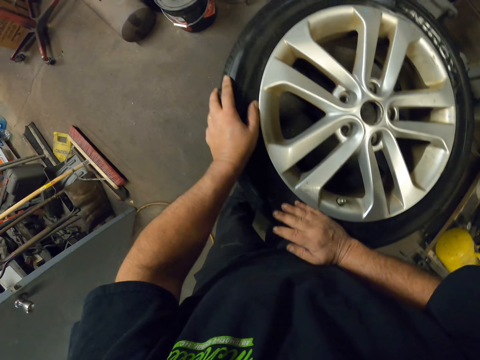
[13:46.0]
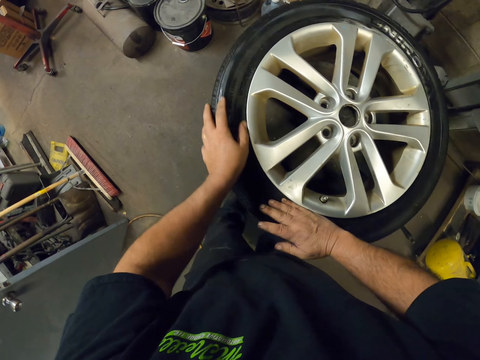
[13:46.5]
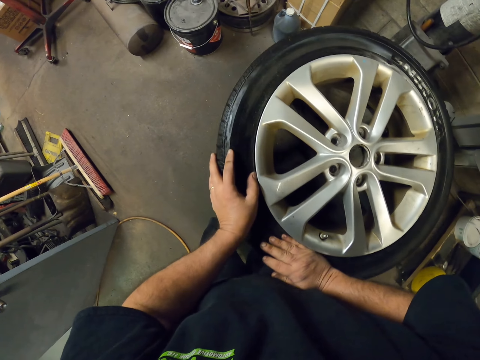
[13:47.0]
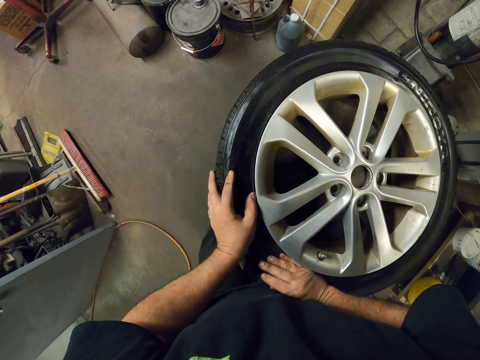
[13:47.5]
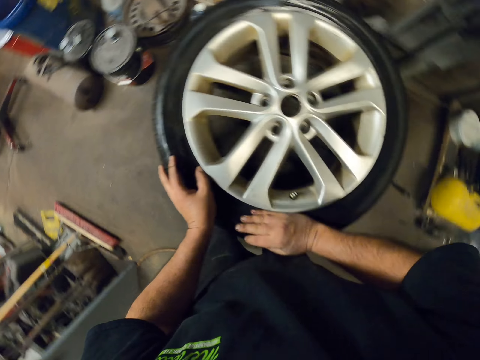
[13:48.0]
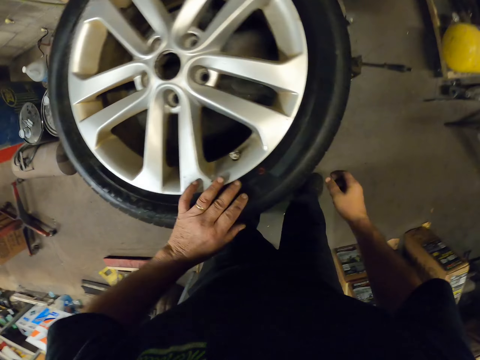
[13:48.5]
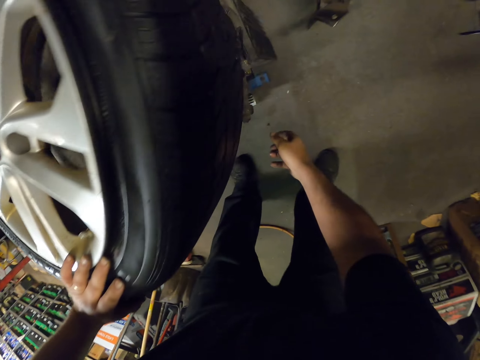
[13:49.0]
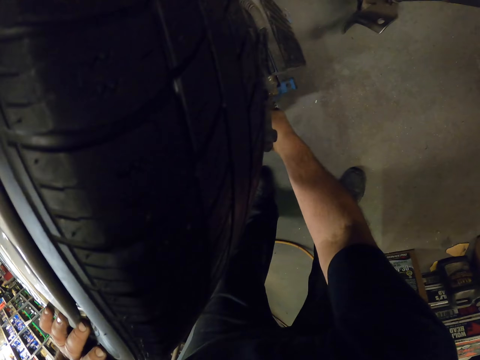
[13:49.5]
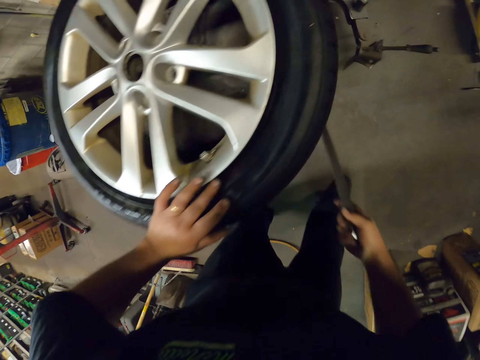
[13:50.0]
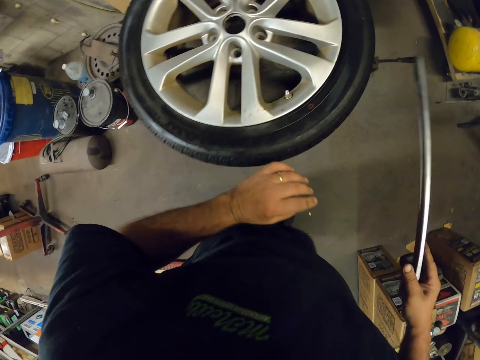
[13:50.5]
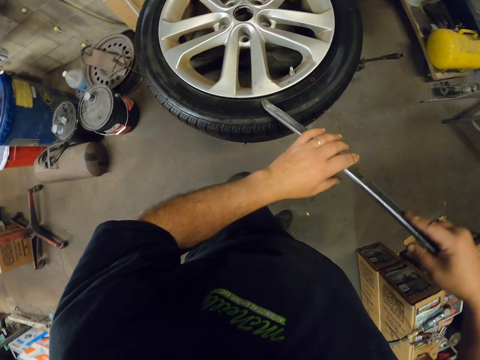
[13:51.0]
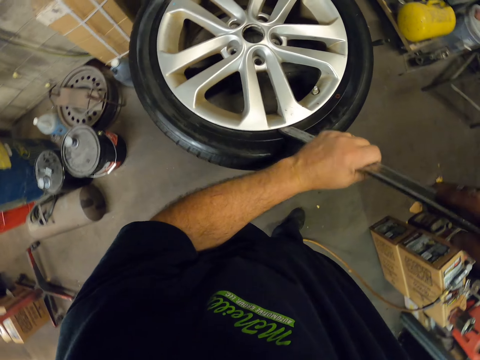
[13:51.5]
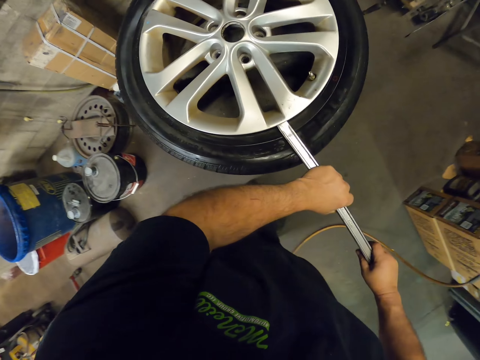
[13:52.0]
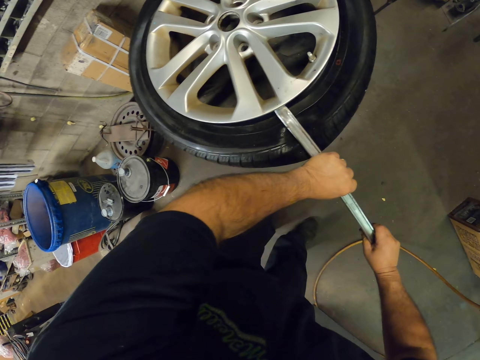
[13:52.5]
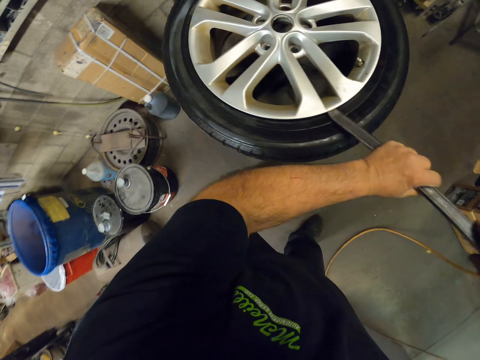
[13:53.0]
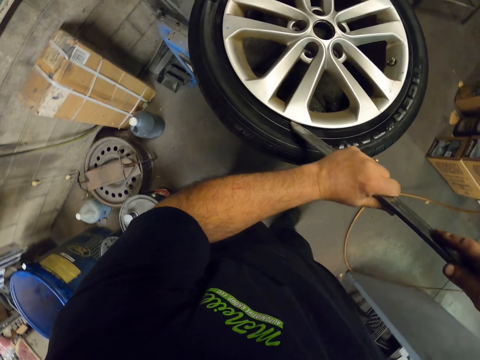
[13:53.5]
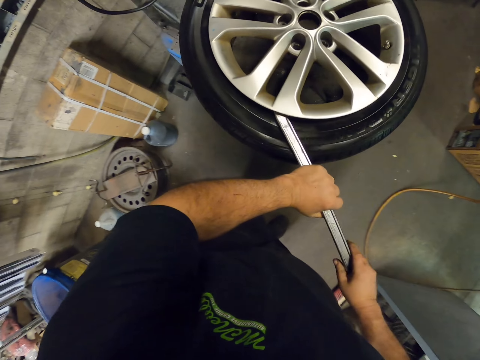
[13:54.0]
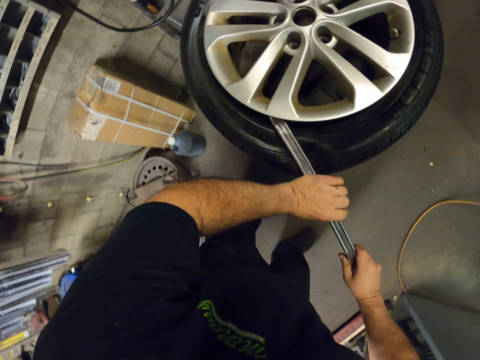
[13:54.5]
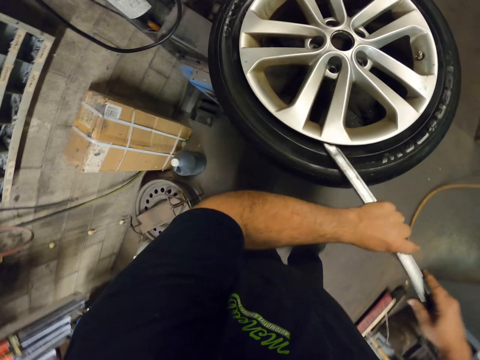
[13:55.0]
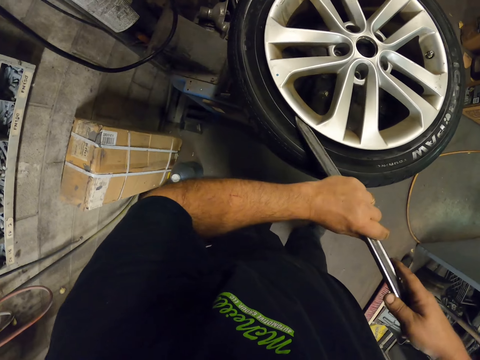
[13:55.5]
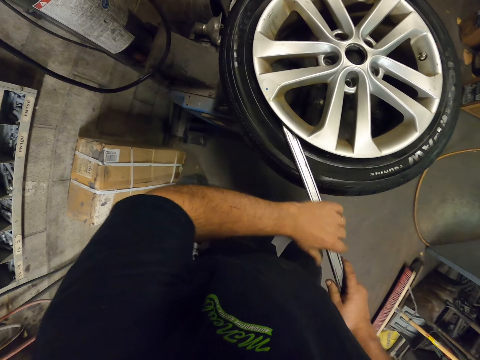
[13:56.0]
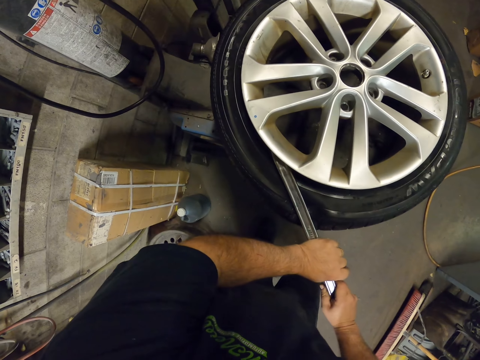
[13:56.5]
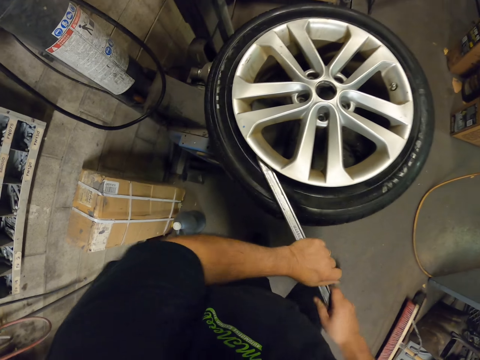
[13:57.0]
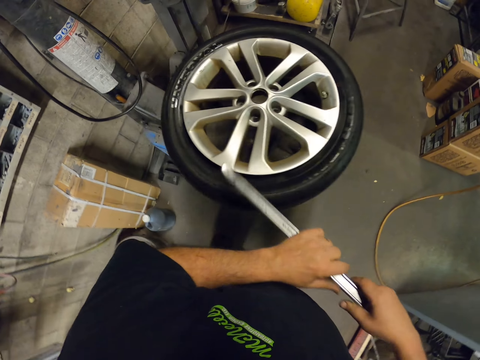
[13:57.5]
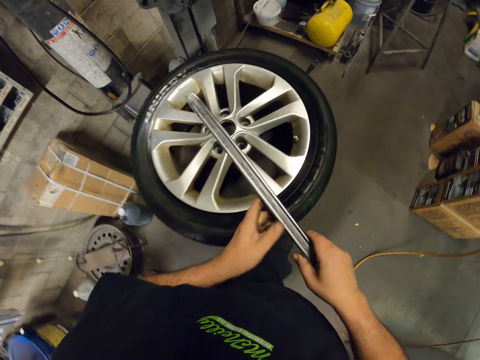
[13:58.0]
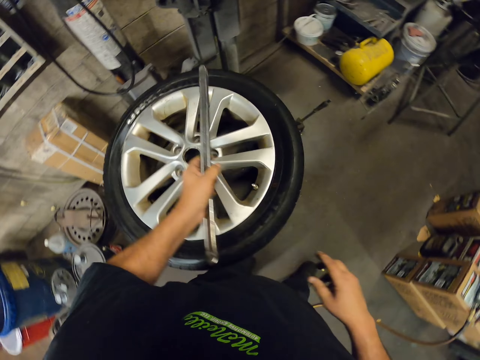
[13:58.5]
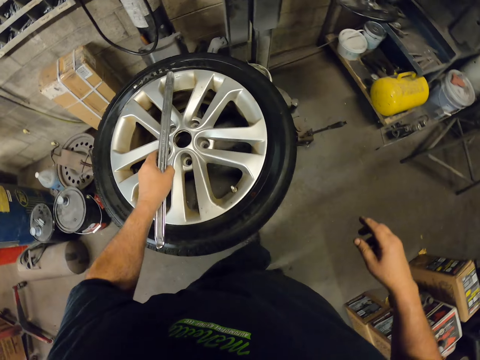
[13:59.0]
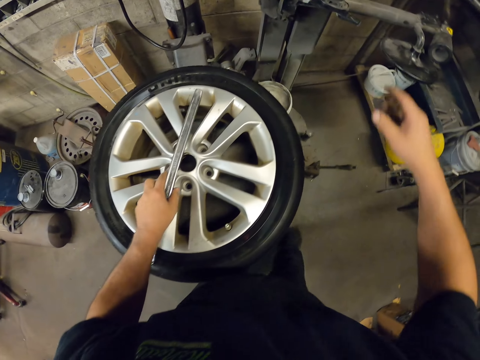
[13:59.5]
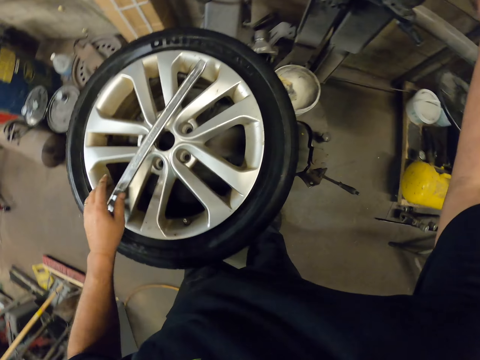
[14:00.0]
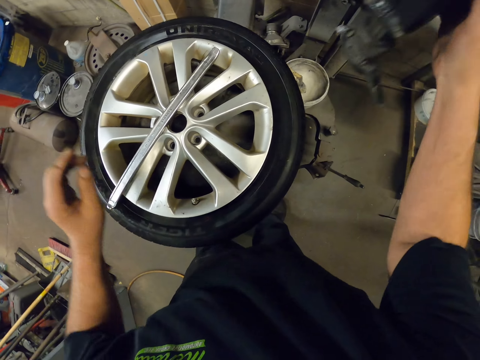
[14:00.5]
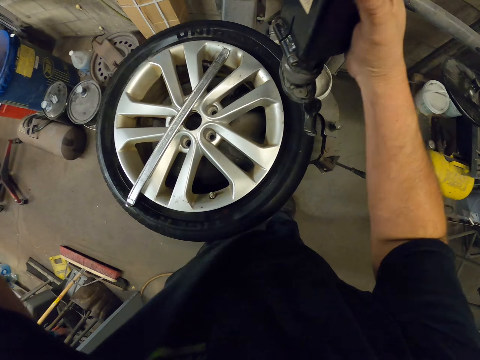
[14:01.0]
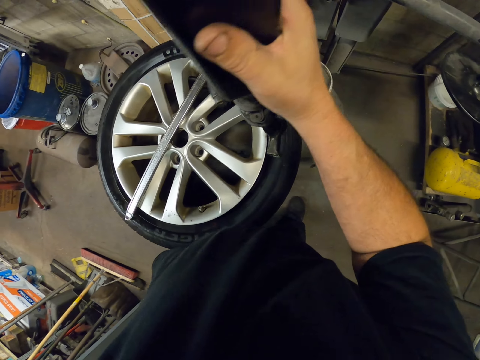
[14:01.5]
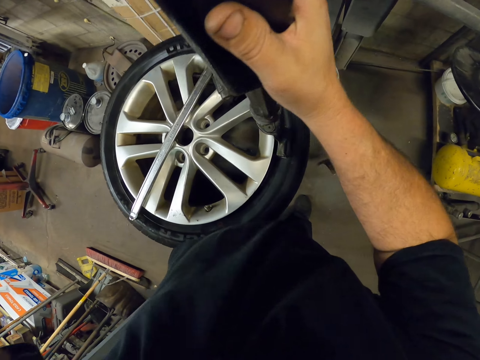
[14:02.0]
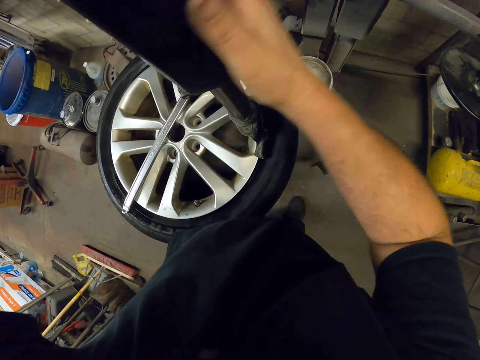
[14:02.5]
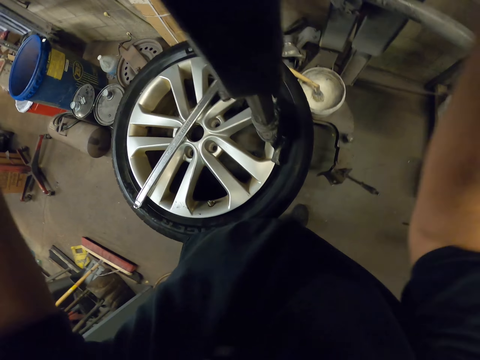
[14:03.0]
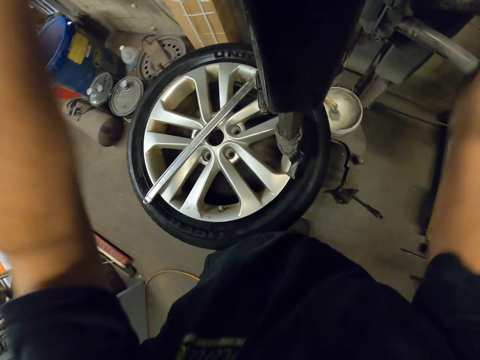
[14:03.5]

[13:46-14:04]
The camera wearer presses the tire down. They pick up a crowbar tire lever. They remove the tire with the crowbar tire lever. They lift up the rim. They put the tool on the tire. They move a machine towards the tire.

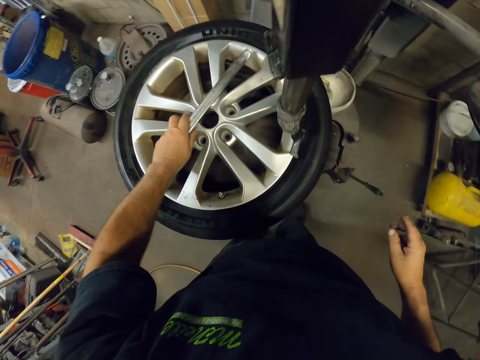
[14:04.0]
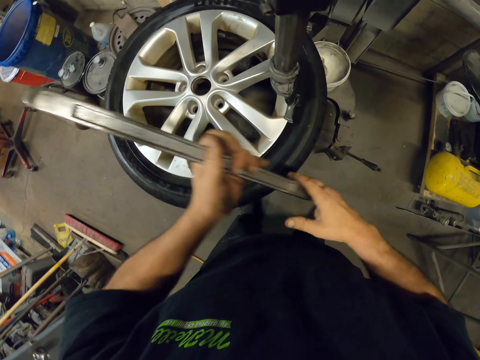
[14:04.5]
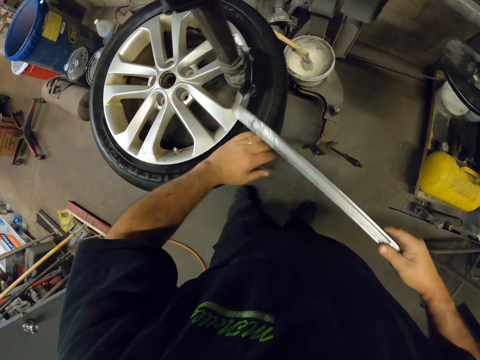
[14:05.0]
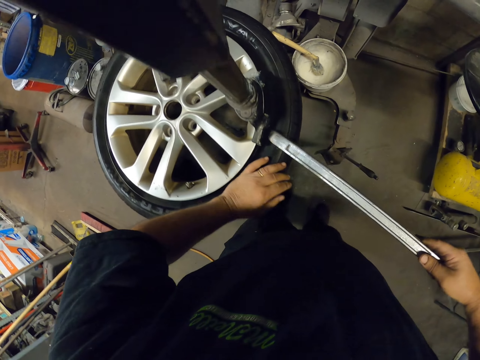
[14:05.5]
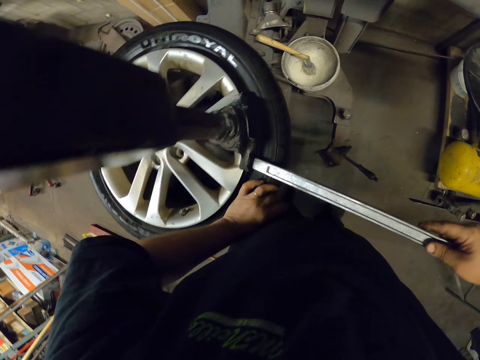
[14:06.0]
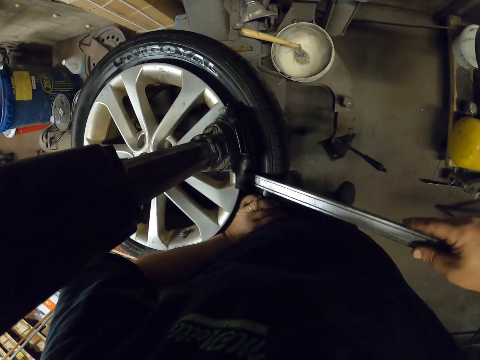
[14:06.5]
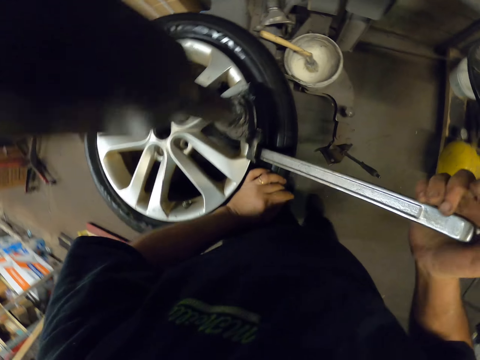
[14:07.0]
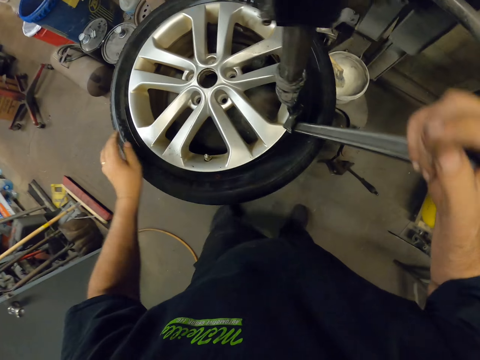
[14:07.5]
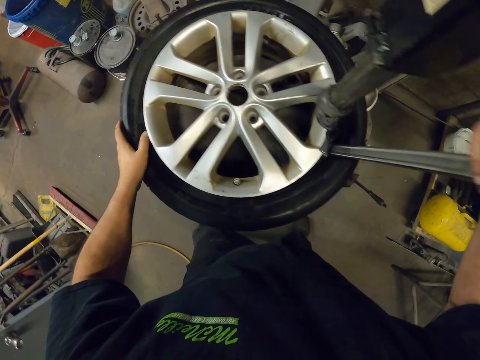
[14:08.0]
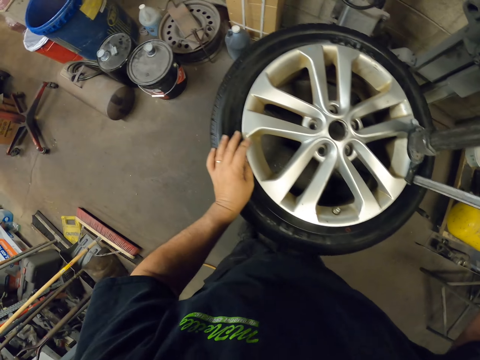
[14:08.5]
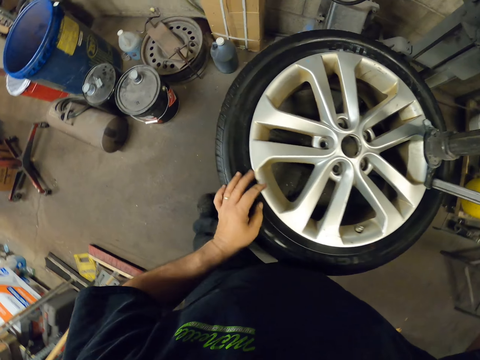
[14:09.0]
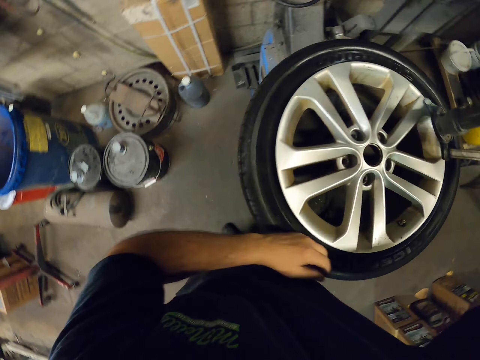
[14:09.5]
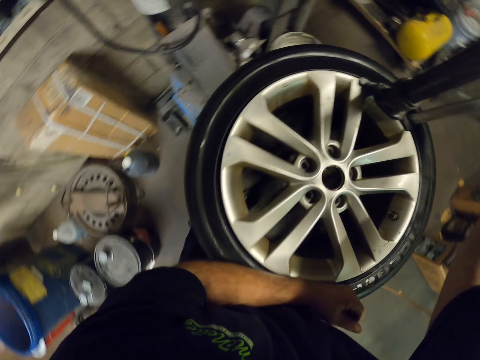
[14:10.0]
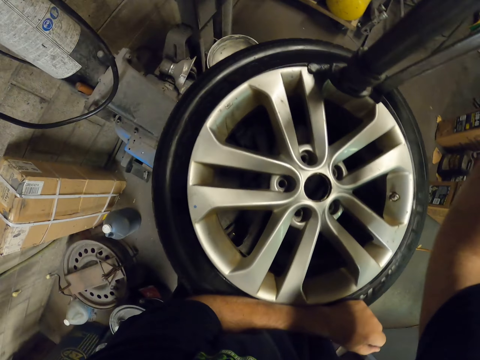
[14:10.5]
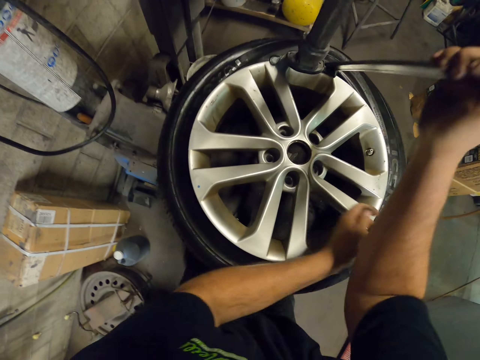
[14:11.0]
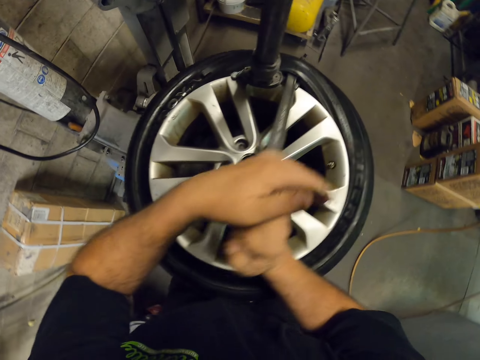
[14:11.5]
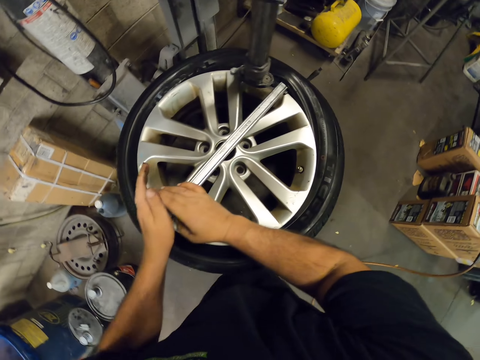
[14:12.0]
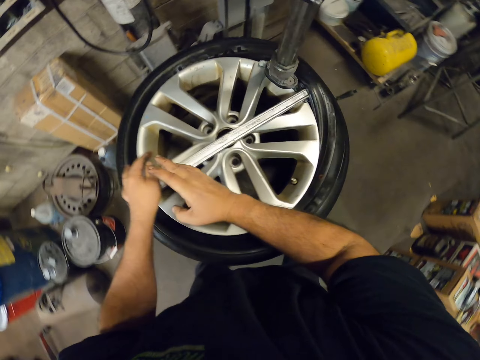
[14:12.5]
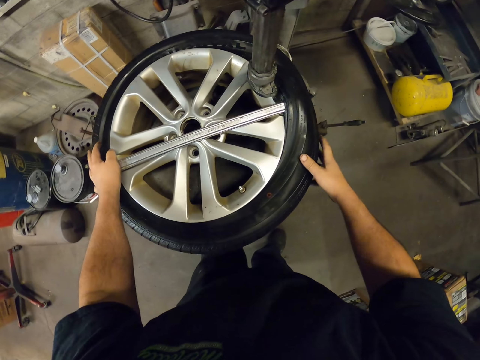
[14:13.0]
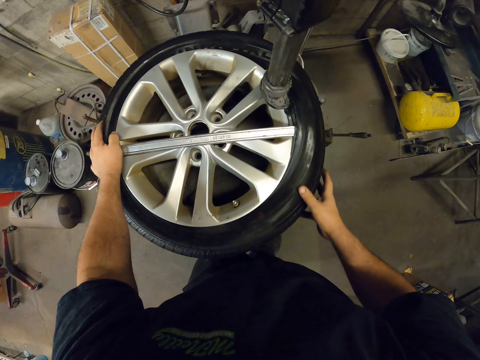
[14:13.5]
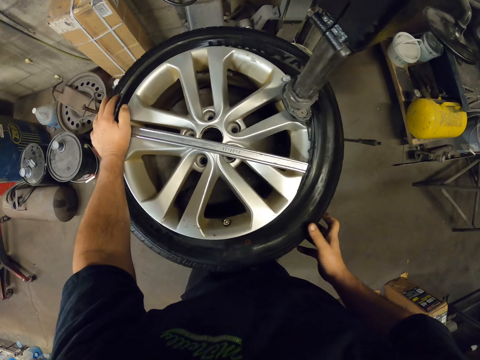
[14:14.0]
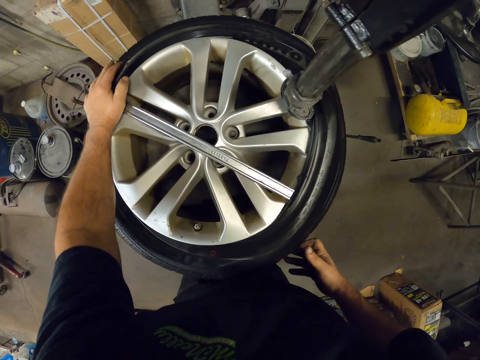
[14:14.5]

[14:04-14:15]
The camera wearer puts a hand down. They pick up the tool. They hold the rim tight.
